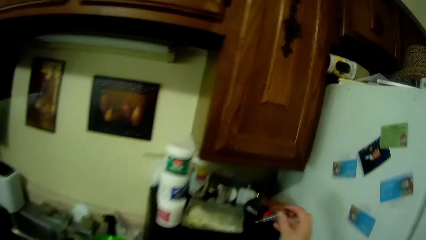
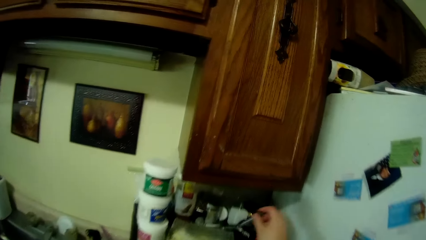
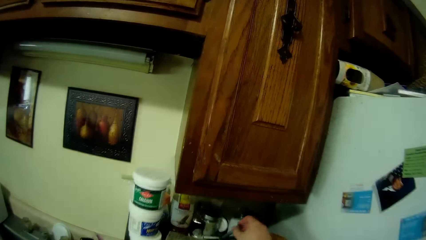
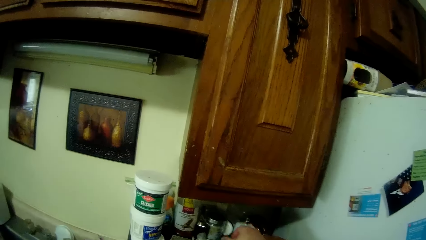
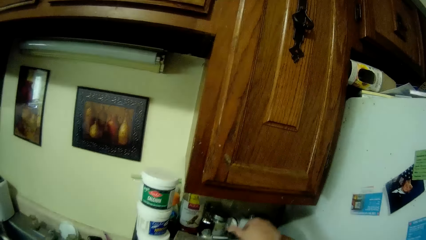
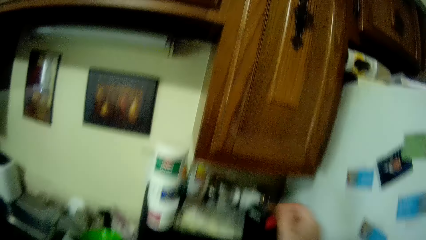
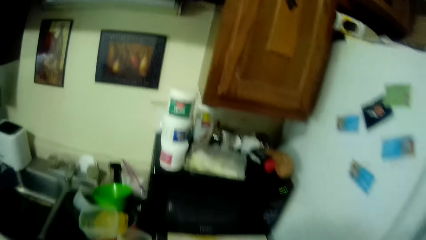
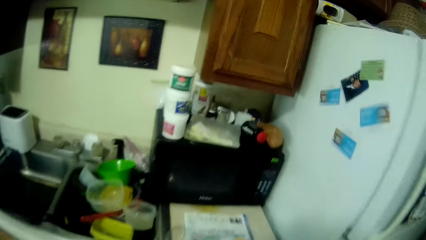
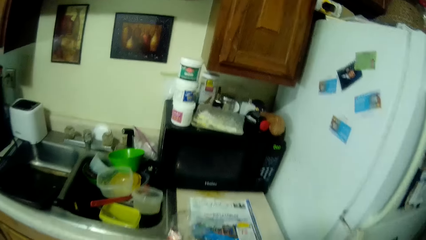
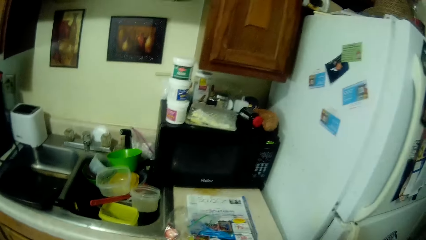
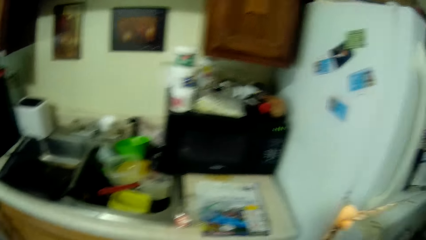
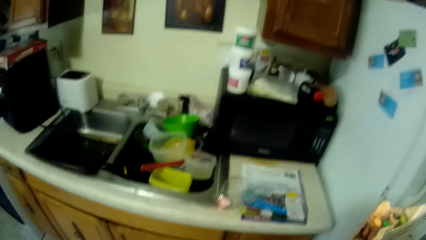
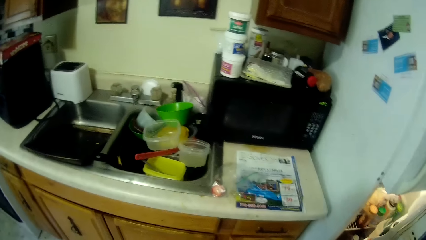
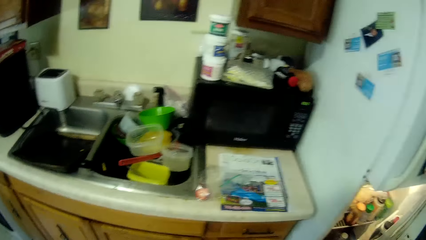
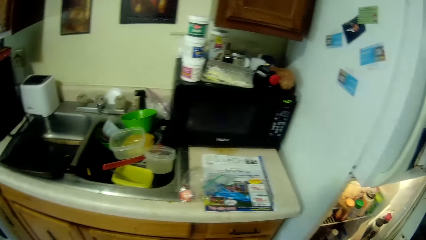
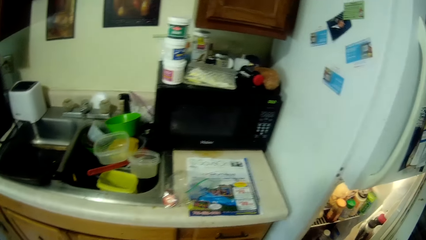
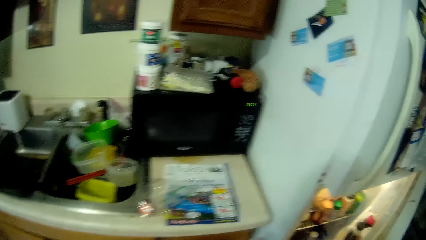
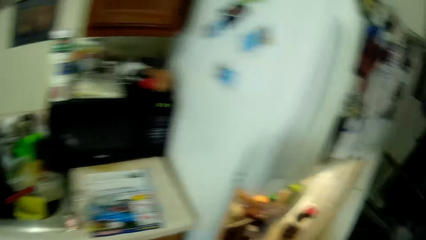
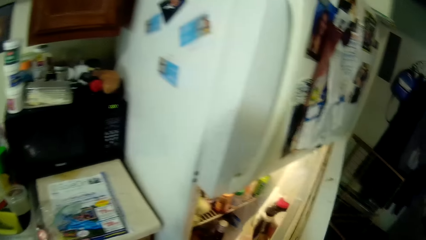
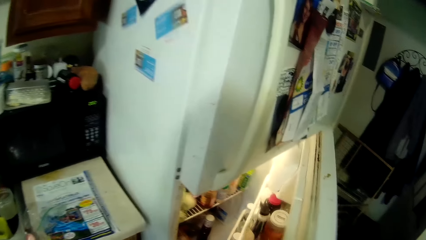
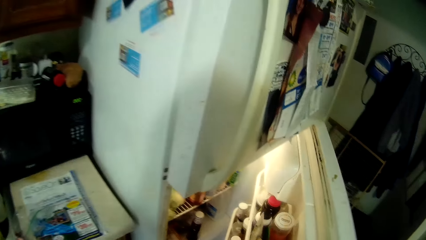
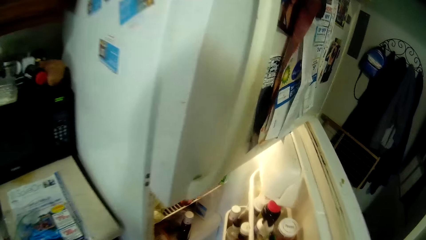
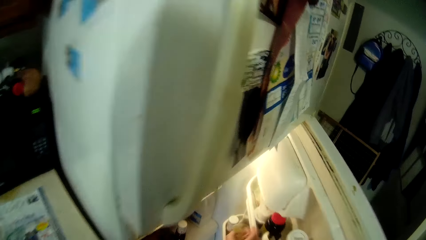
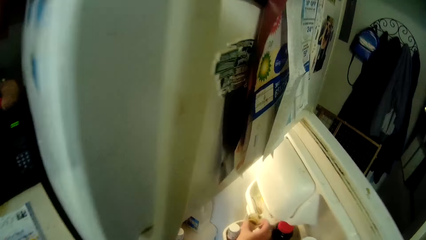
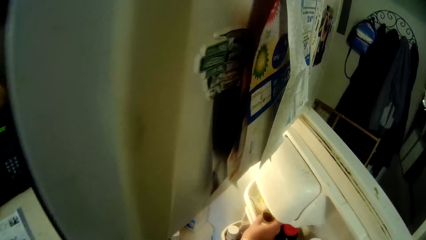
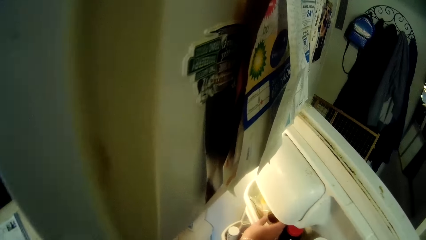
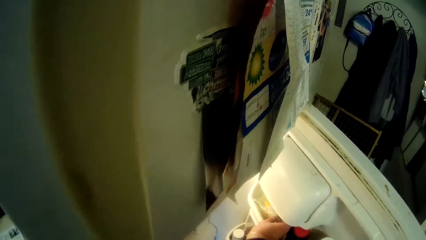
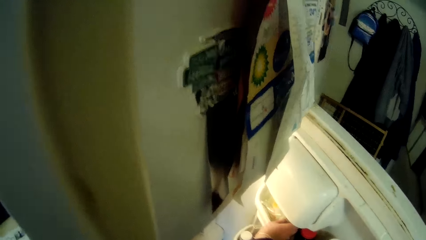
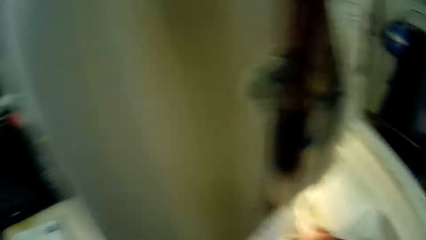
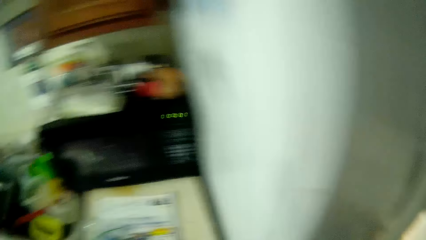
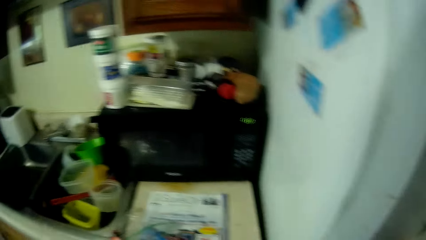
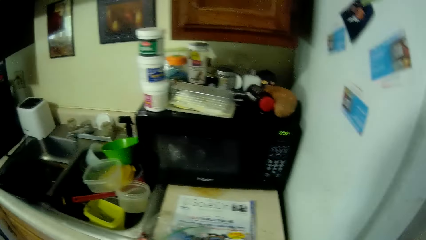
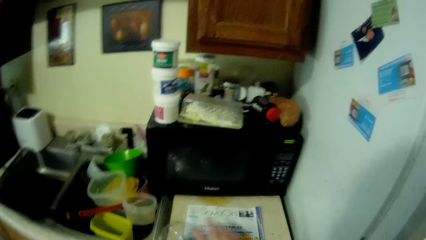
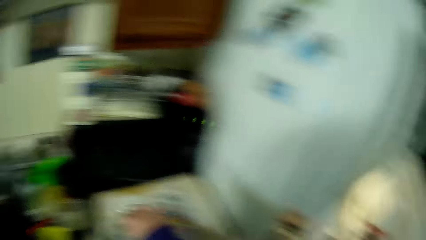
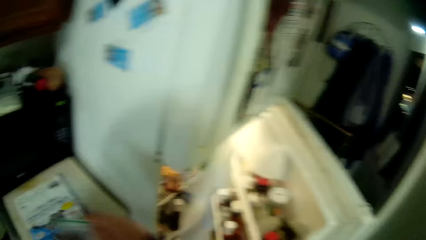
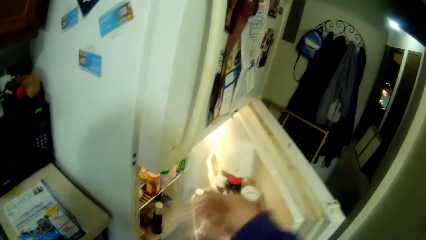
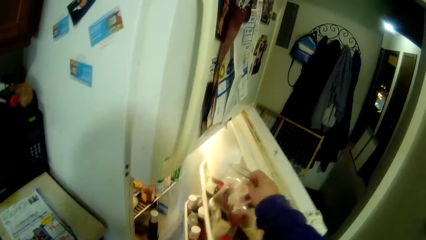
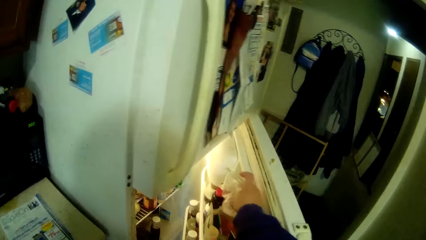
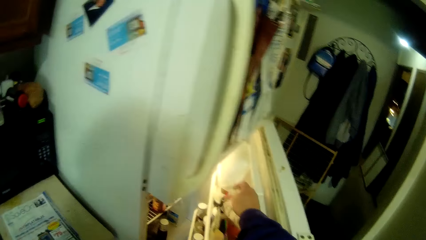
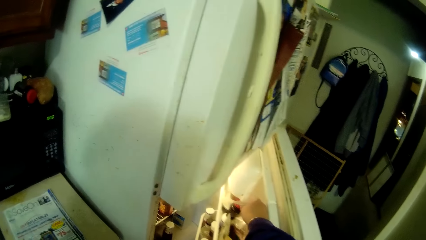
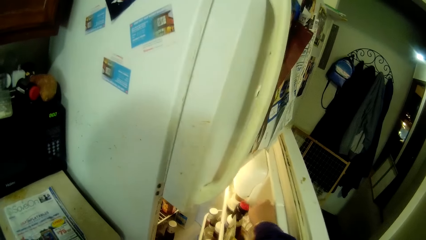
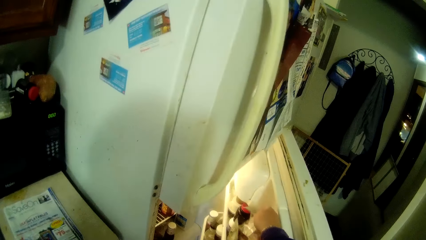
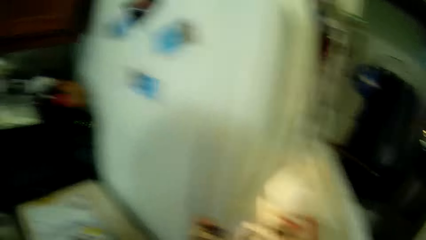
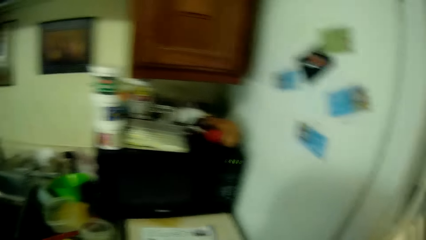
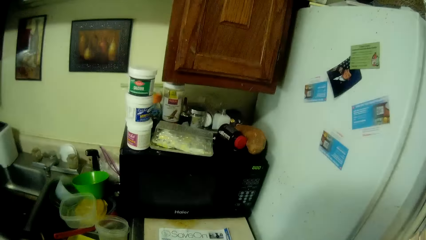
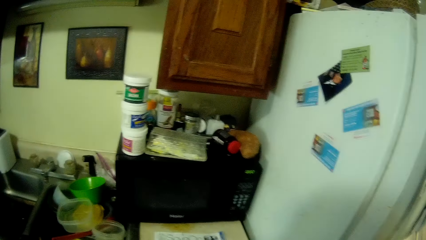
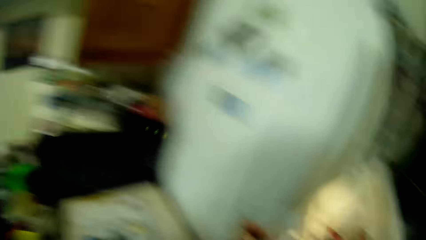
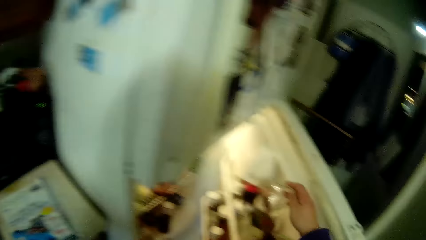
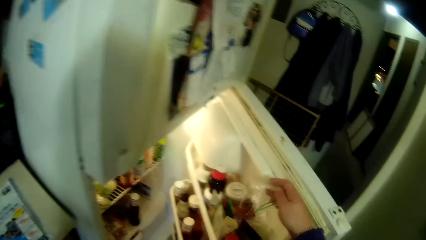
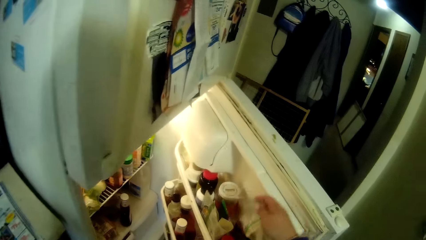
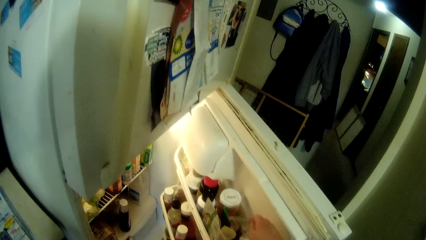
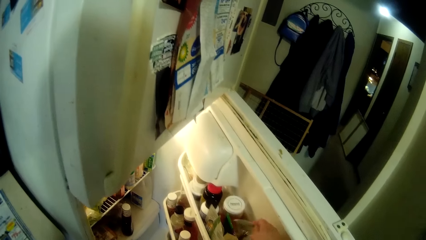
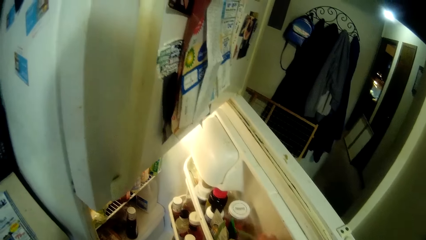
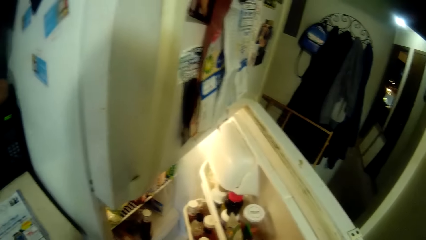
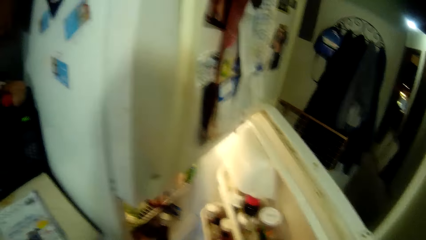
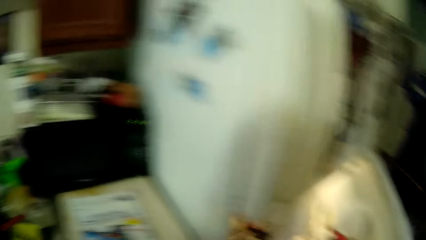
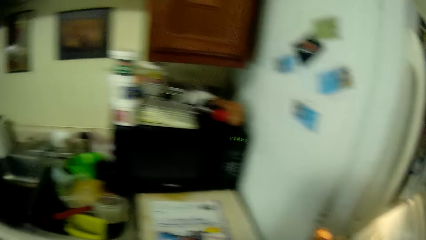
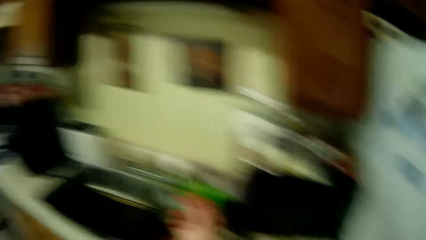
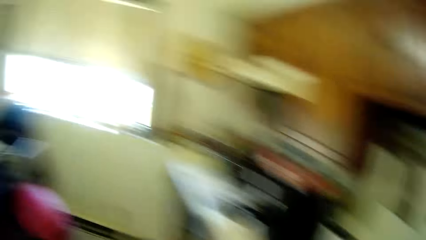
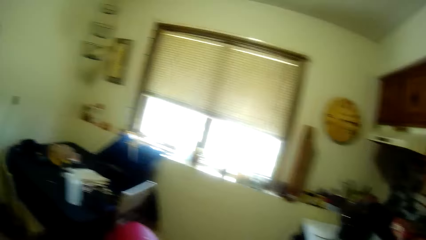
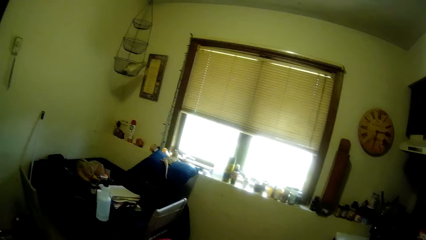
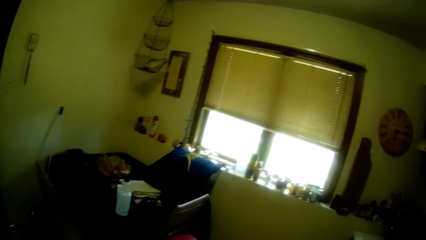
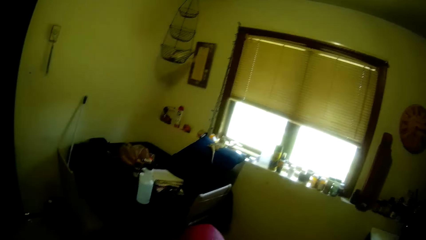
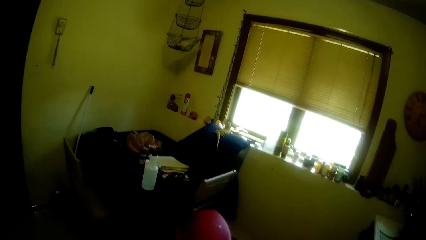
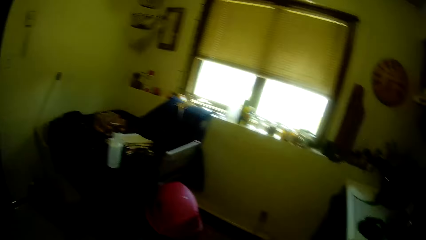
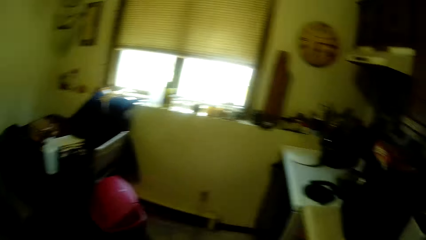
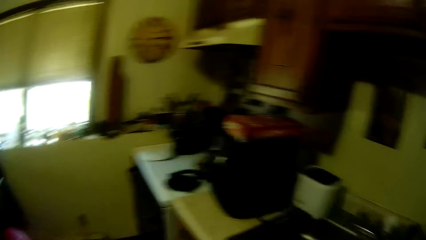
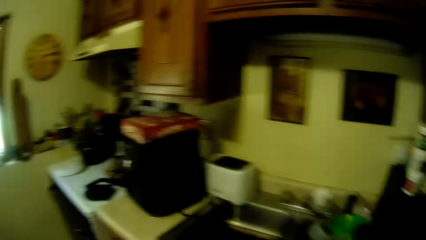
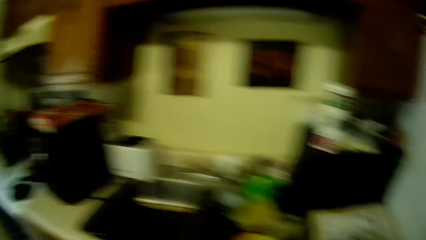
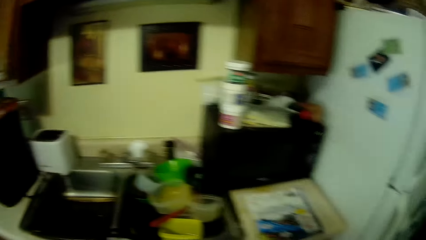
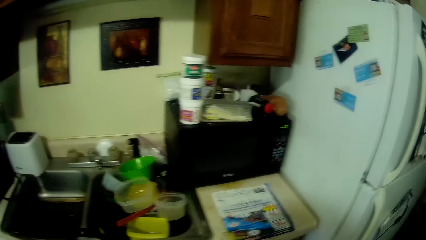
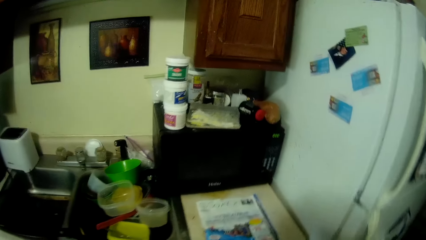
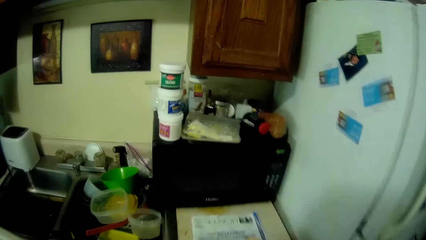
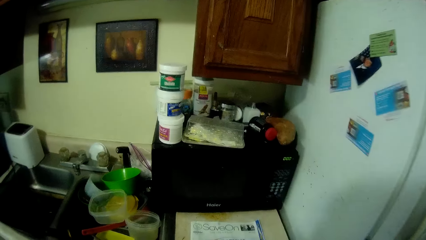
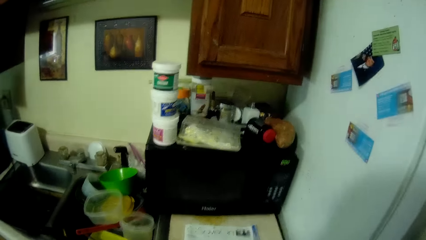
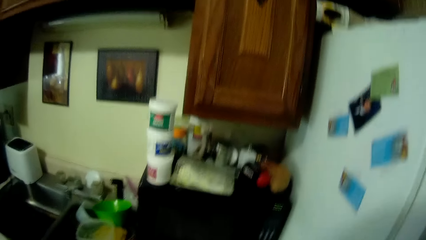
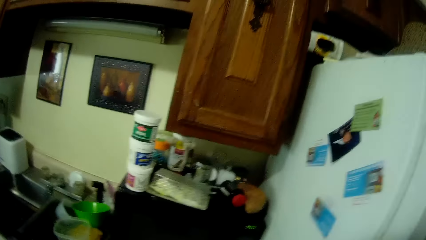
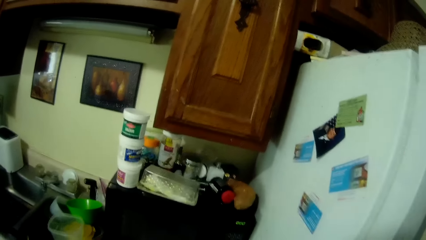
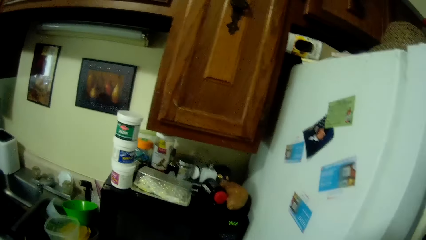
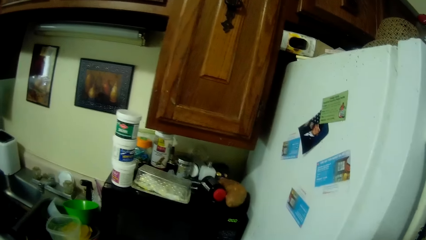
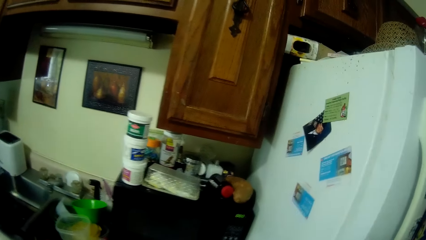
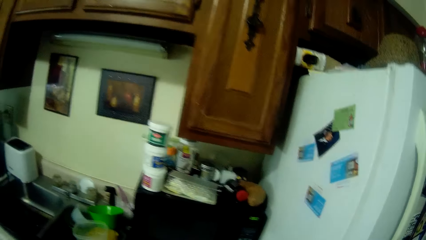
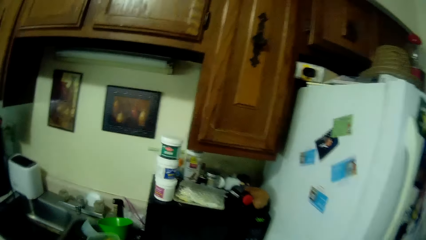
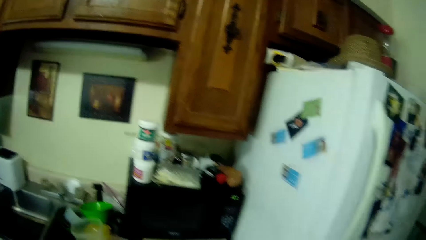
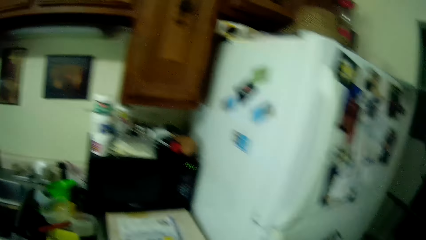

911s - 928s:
The camera wearer puts the syringe on a container on the microwave. They look around. They open the fridge. They put something in the fridge. They turn around. They pick up a zipper bag on the countertop. They hold the zipper bag with something in the fridge. They look around. They put the zipper bag with something in the fridge. They walk around. They look around.
